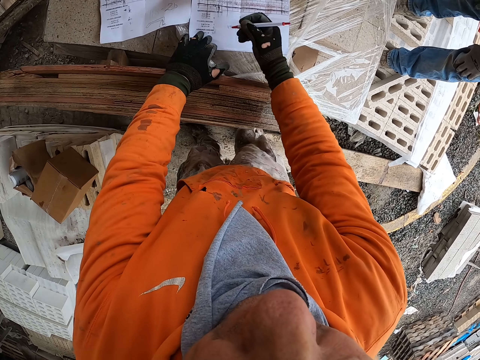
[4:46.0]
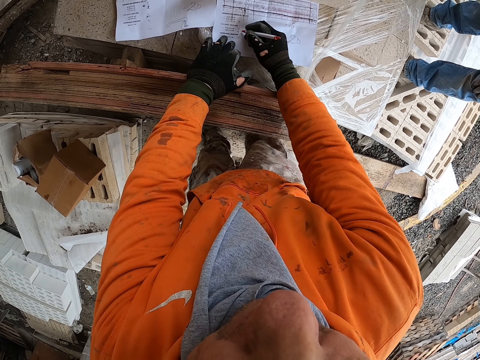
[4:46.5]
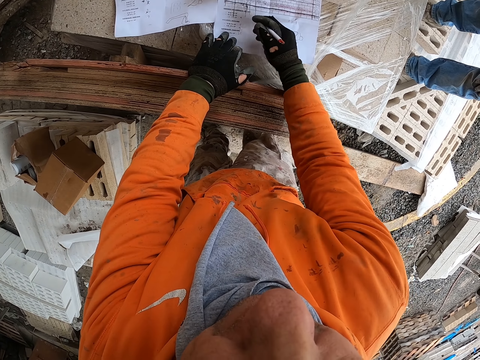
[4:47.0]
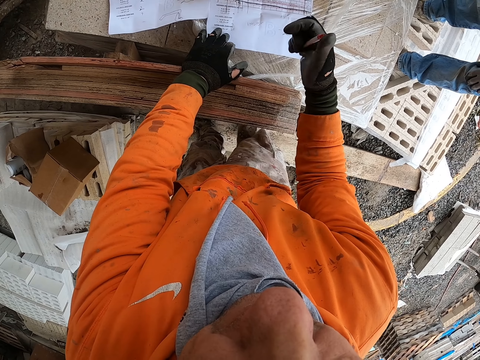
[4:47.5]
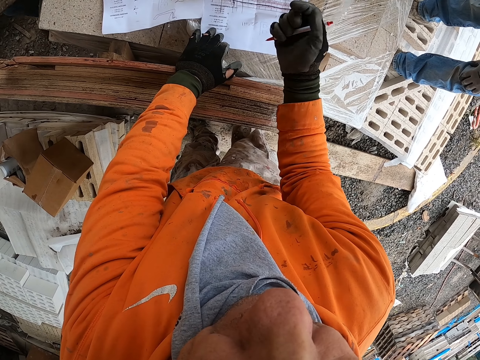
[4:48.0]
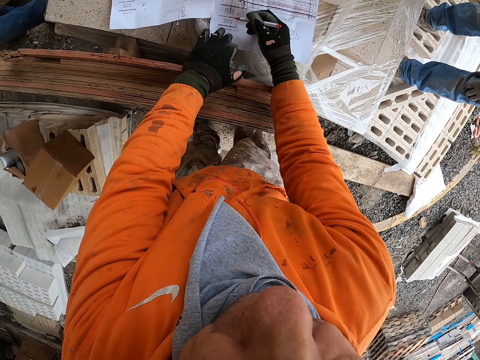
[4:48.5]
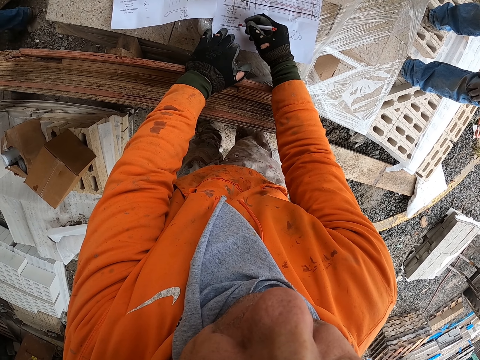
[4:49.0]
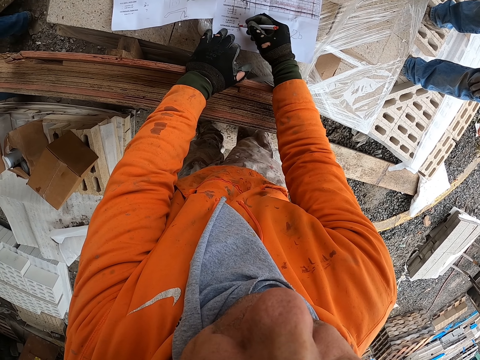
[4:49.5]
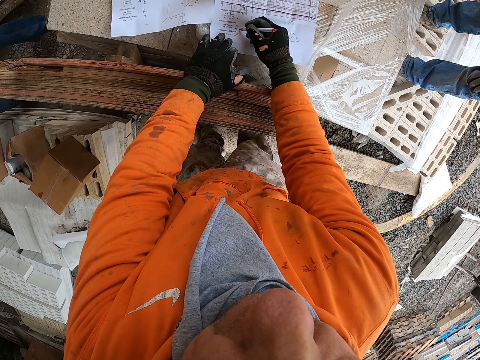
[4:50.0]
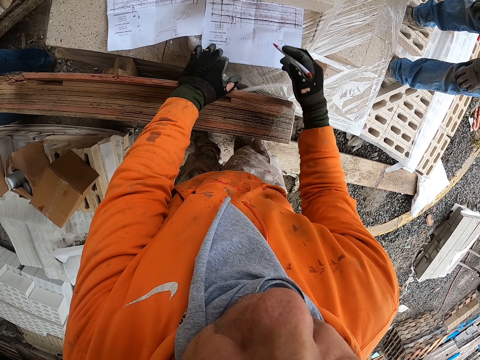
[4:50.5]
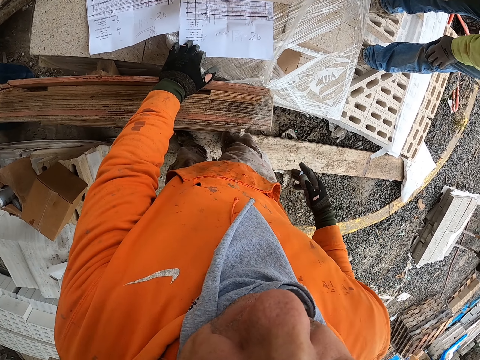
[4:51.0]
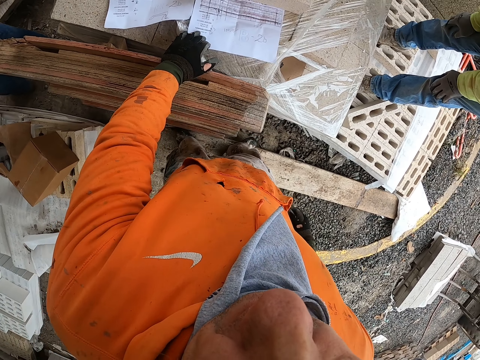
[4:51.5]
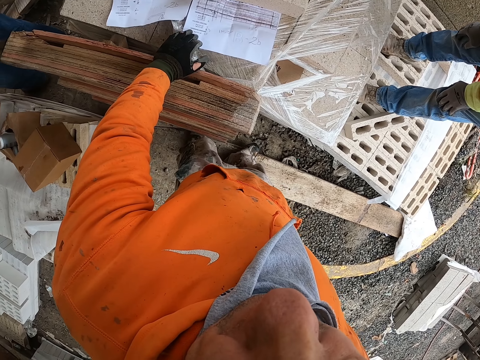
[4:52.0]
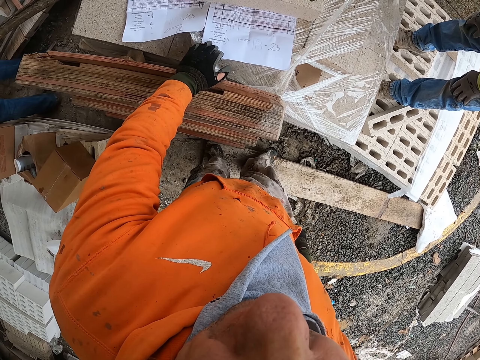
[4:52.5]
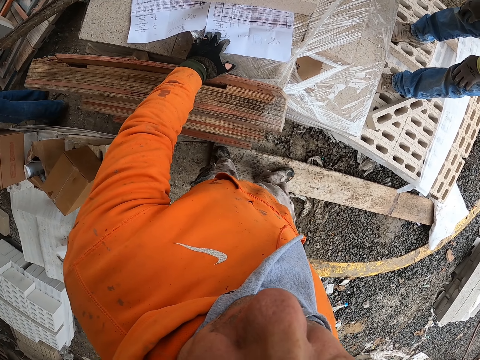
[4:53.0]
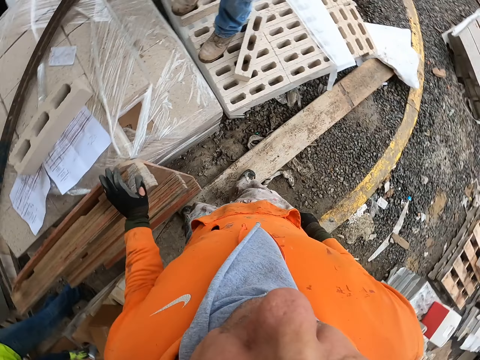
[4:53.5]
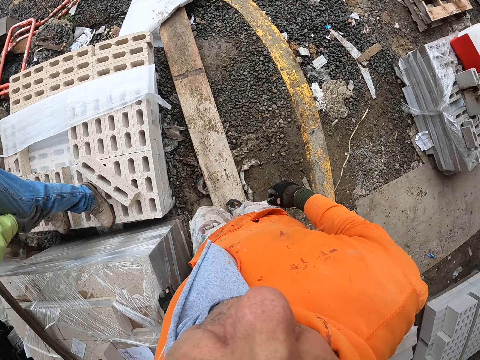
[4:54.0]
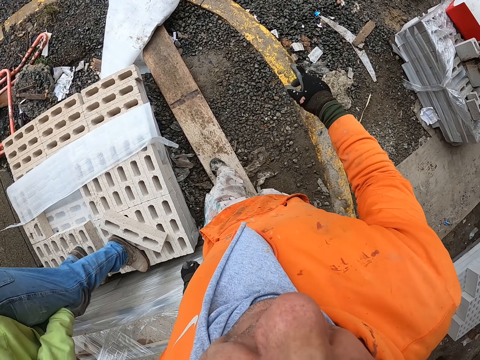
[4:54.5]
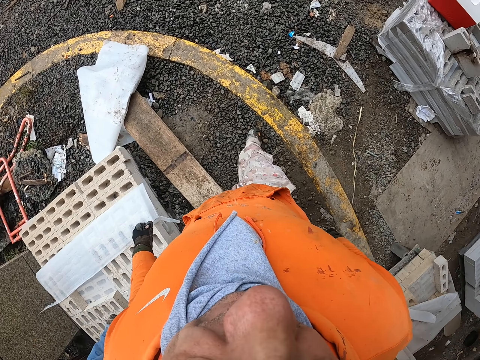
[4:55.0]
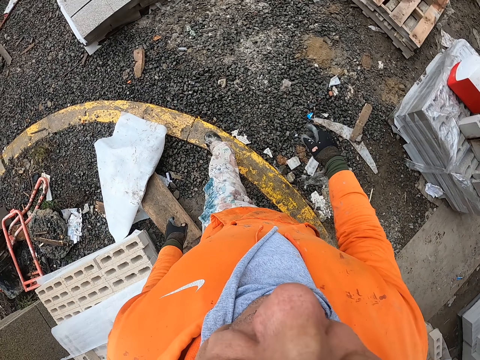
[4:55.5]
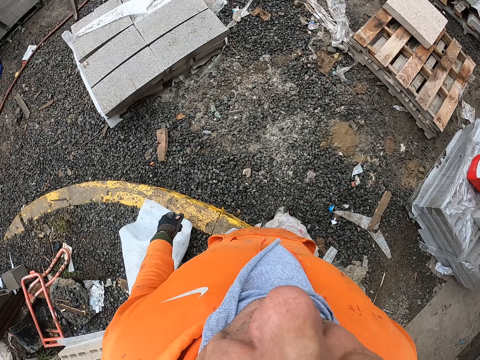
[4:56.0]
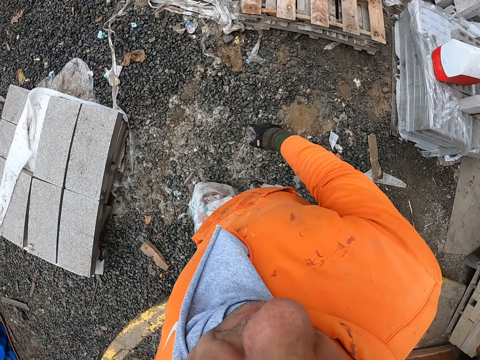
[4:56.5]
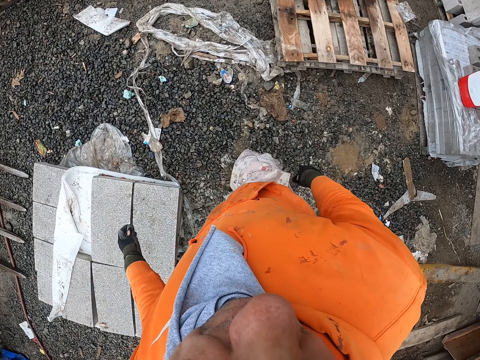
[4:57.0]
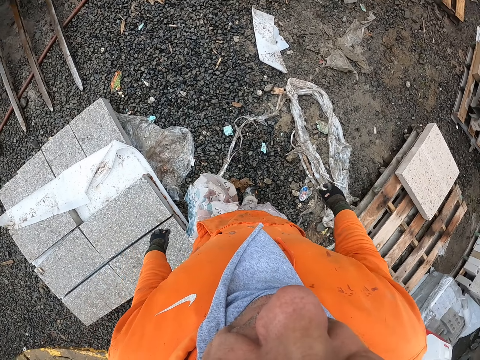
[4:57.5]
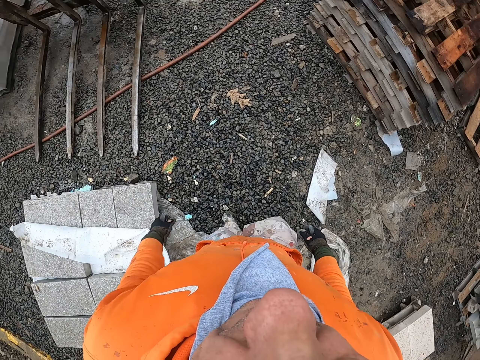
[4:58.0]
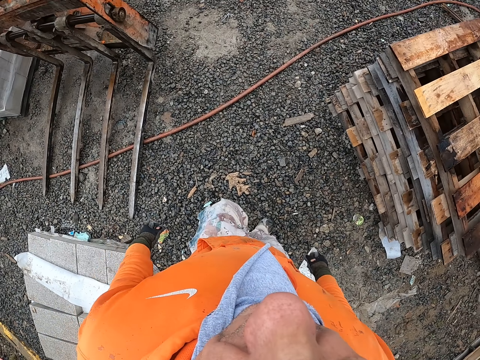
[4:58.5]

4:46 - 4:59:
The camera wearer writes on a paper. A person touches their knees. The camera wearer puts the pen in the pocket and walks in the construction site.

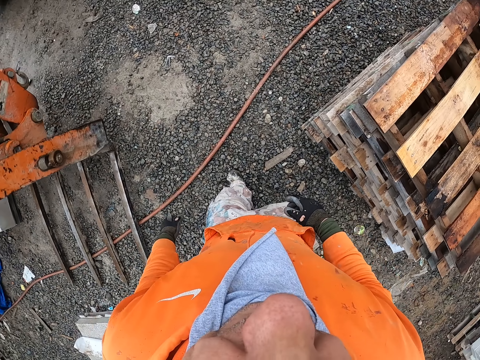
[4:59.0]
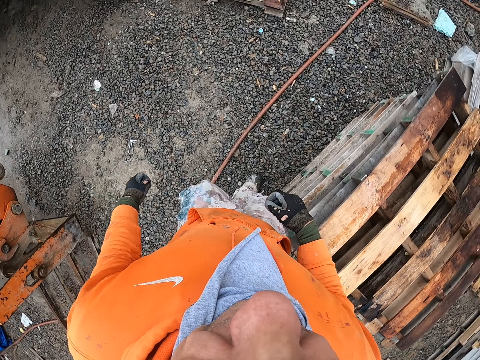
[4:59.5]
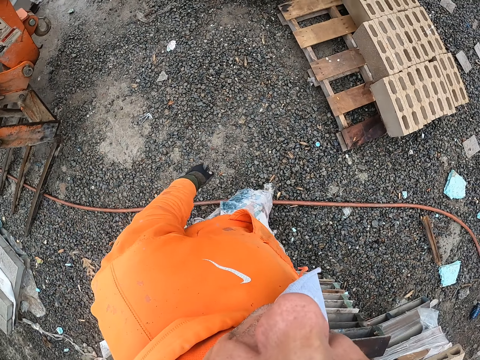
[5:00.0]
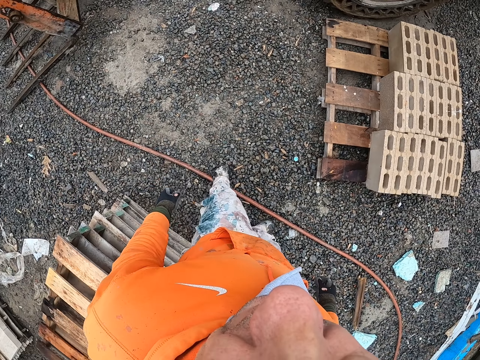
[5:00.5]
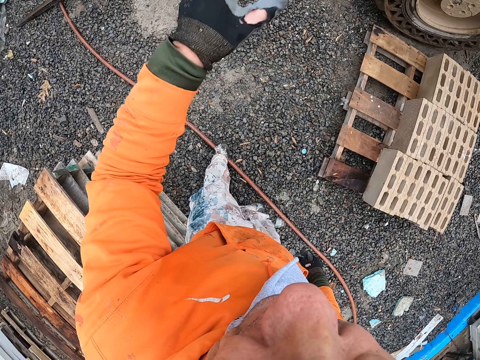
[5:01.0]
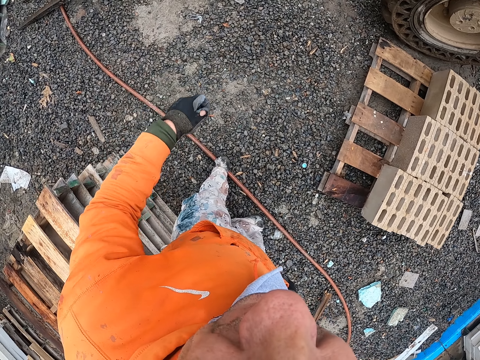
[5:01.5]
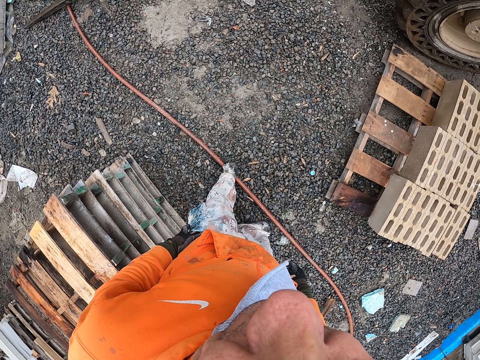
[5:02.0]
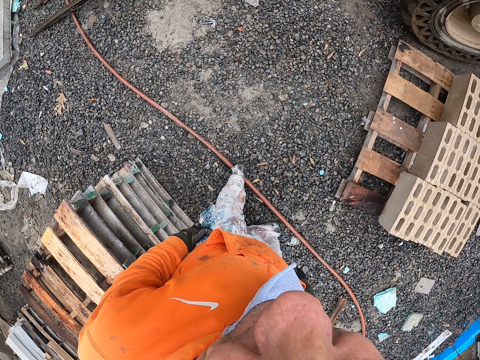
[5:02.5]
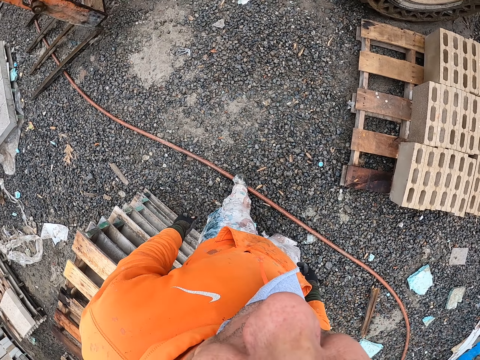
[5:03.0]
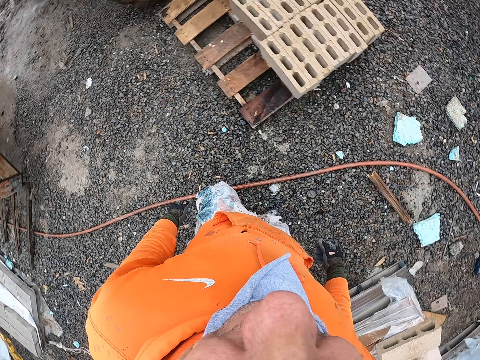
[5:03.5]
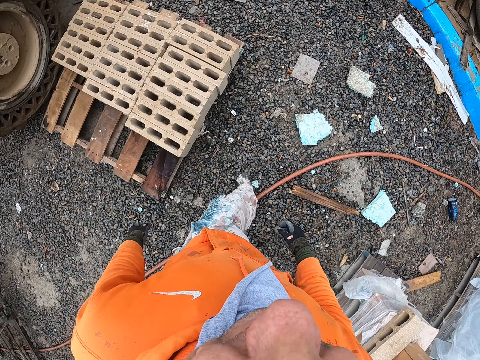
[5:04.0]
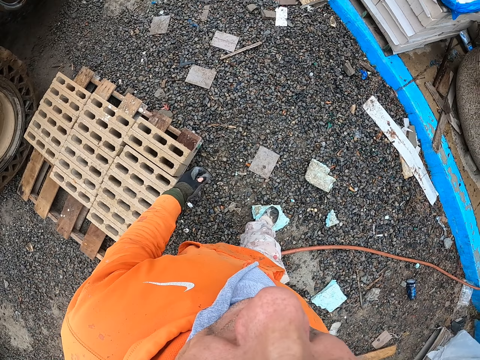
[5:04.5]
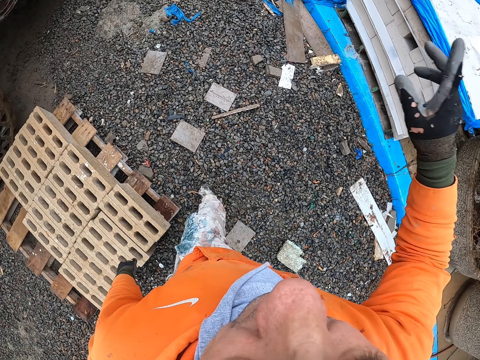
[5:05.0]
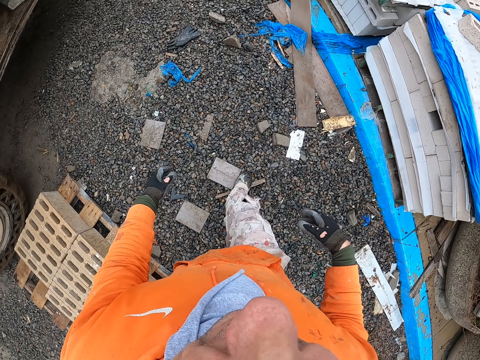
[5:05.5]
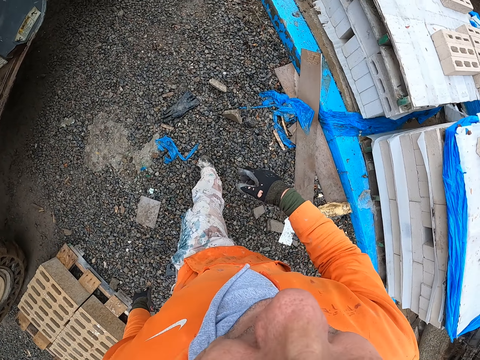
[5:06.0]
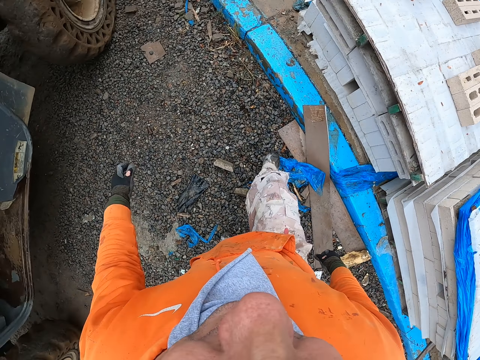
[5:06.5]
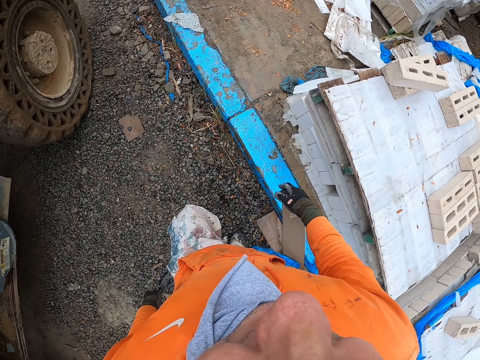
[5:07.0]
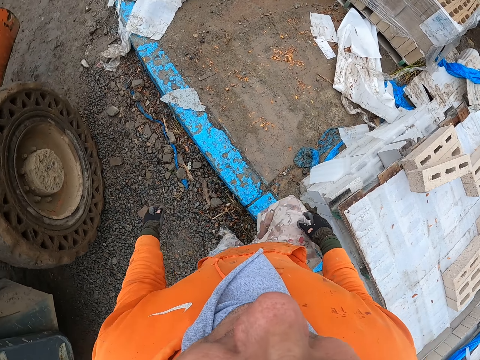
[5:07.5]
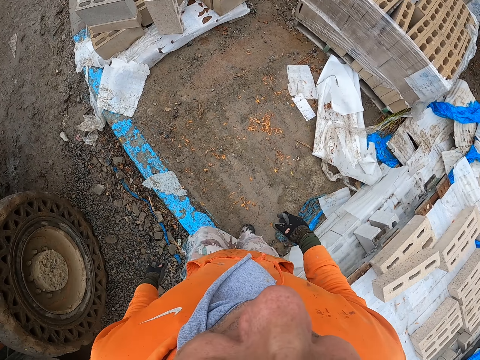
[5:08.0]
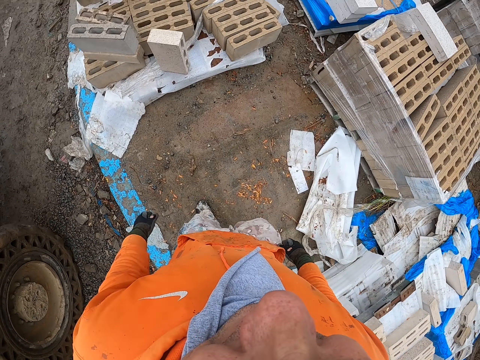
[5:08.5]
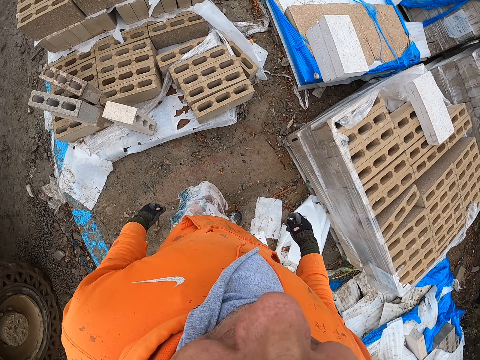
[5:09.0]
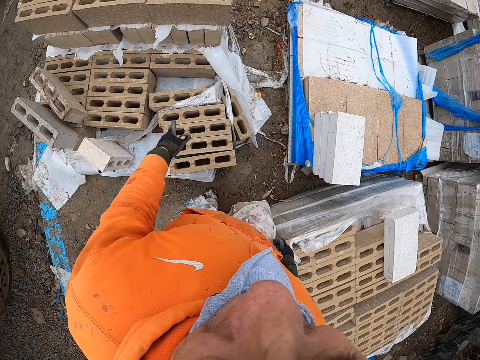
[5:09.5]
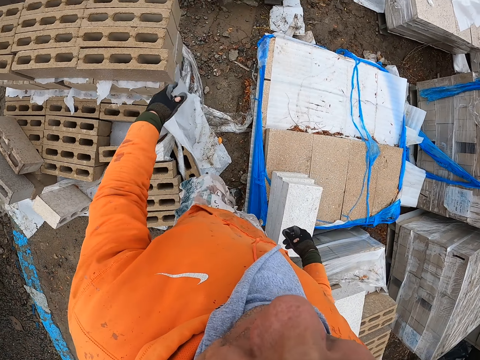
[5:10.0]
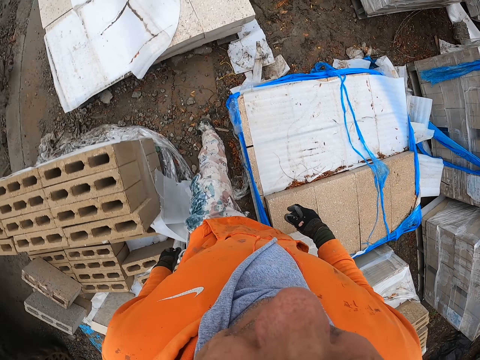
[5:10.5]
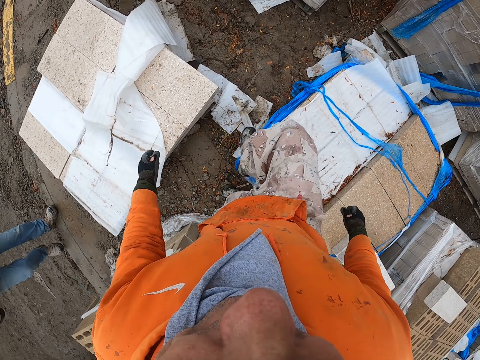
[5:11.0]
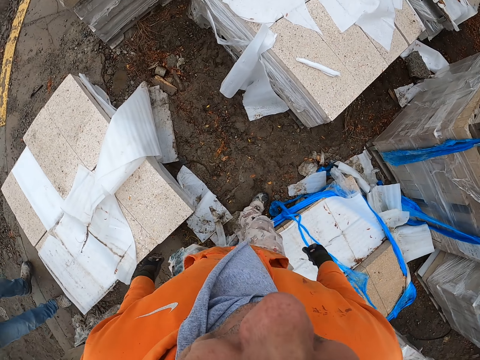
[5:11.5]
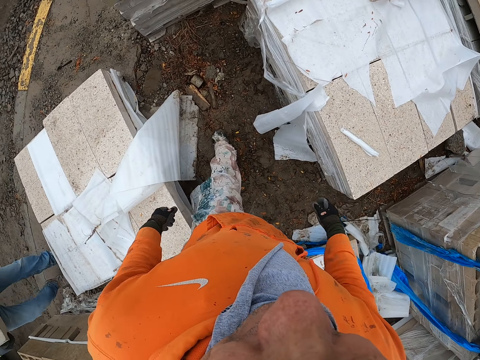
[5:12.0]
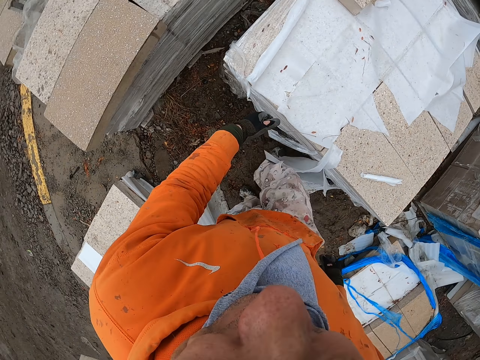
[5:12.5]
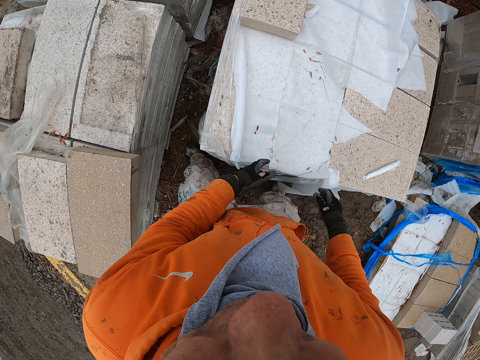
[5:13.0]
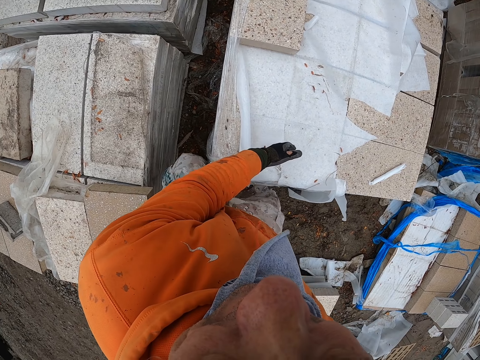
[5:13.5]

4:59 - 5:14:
The camera wearer gestures with their hand. They look around. They walk in the construction site.
